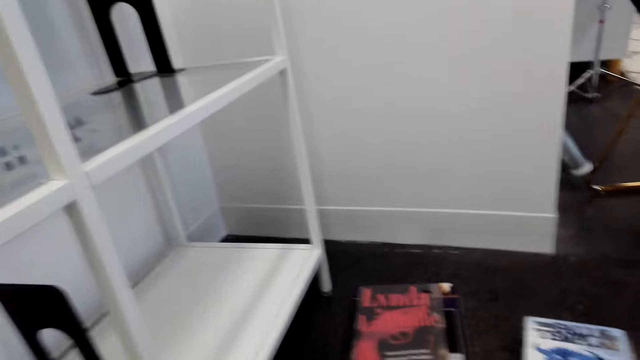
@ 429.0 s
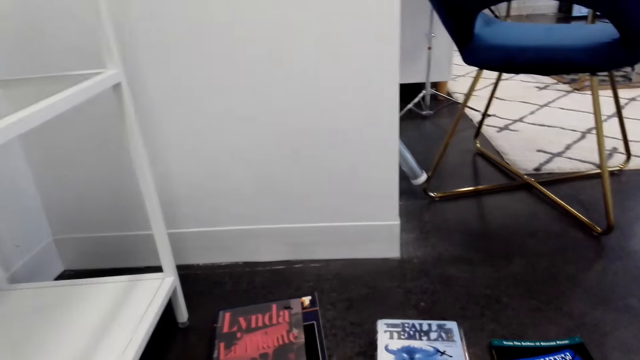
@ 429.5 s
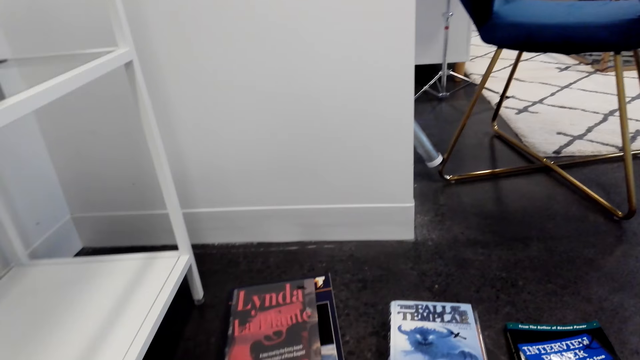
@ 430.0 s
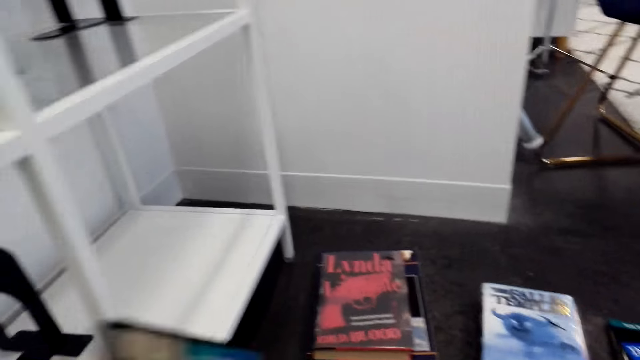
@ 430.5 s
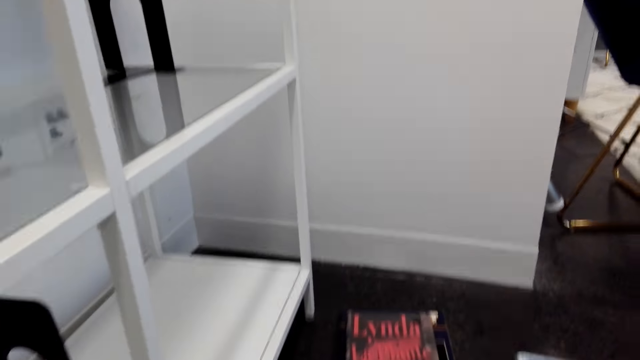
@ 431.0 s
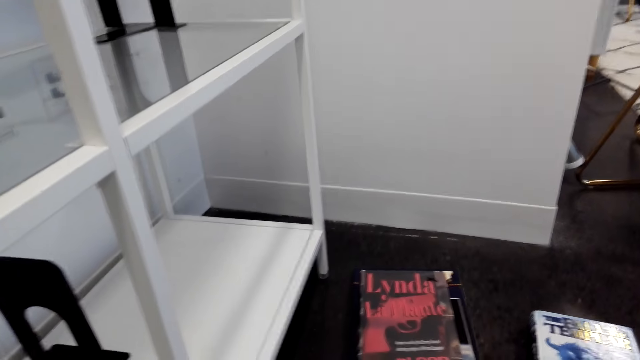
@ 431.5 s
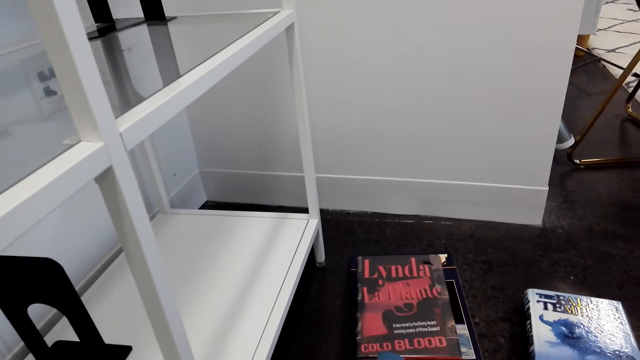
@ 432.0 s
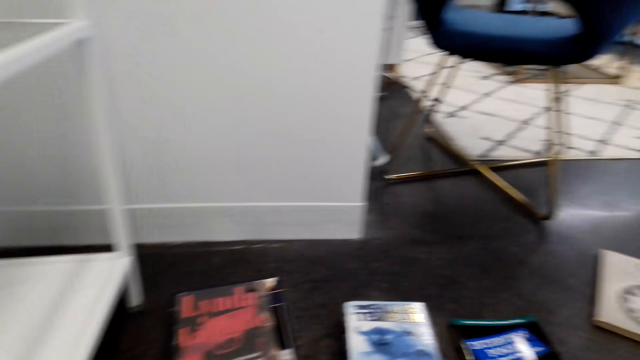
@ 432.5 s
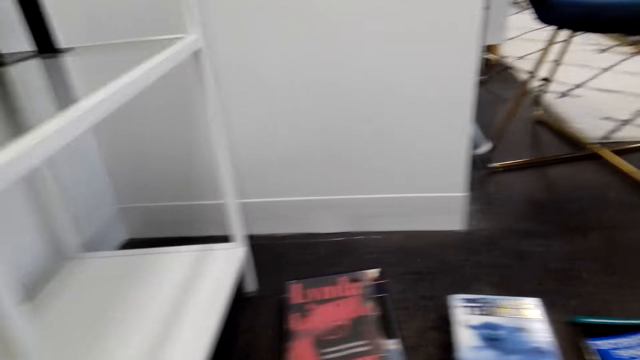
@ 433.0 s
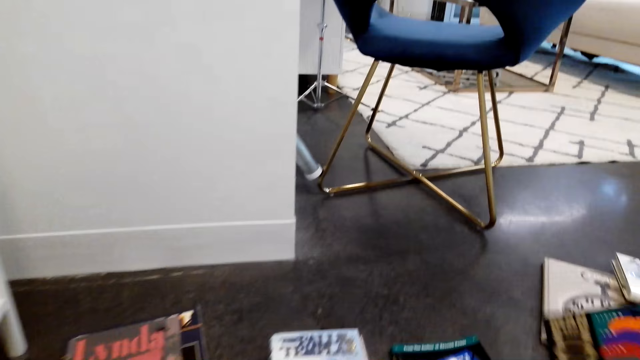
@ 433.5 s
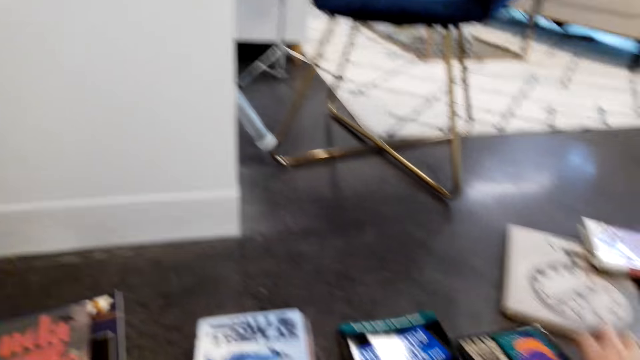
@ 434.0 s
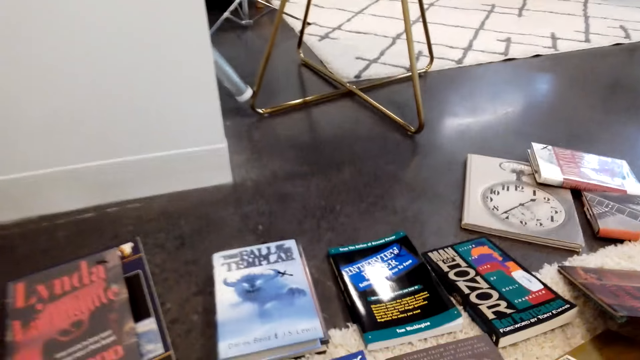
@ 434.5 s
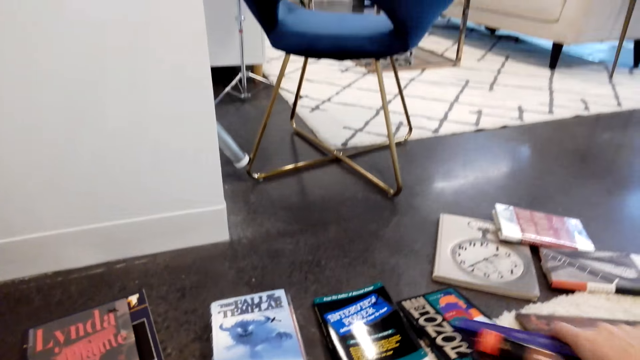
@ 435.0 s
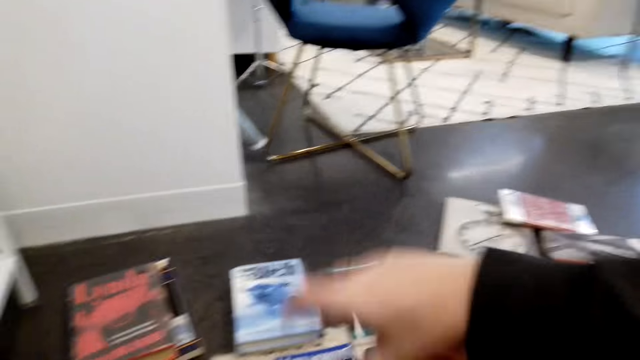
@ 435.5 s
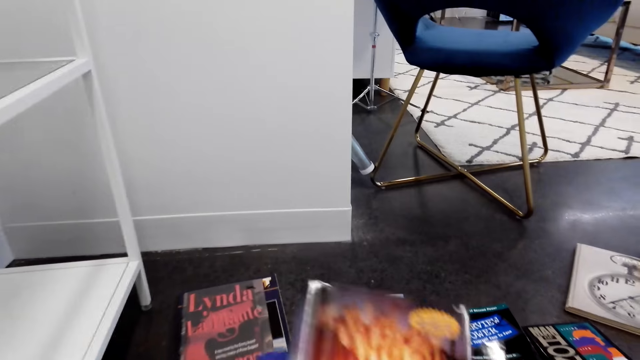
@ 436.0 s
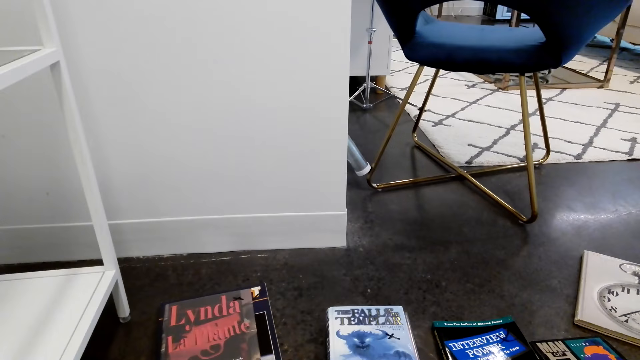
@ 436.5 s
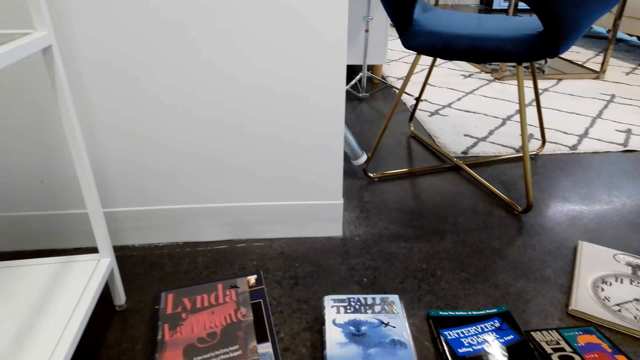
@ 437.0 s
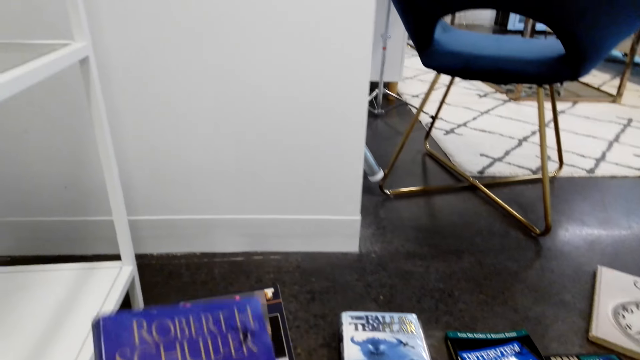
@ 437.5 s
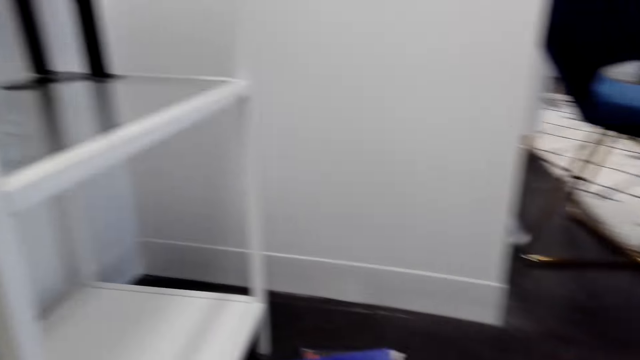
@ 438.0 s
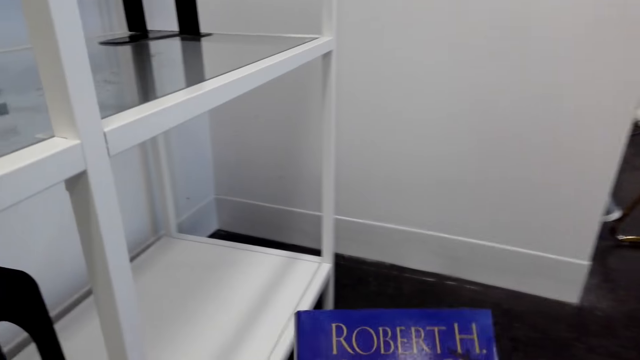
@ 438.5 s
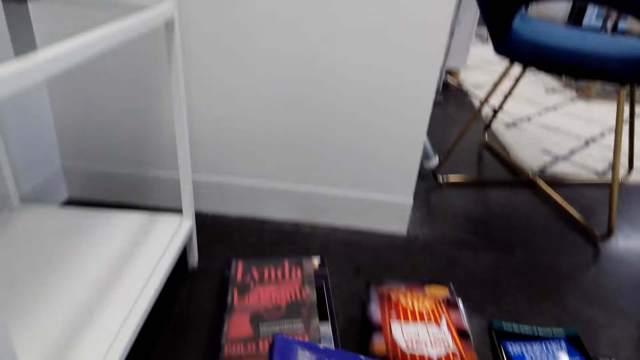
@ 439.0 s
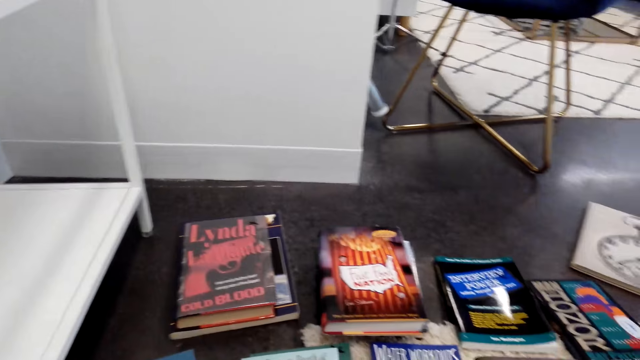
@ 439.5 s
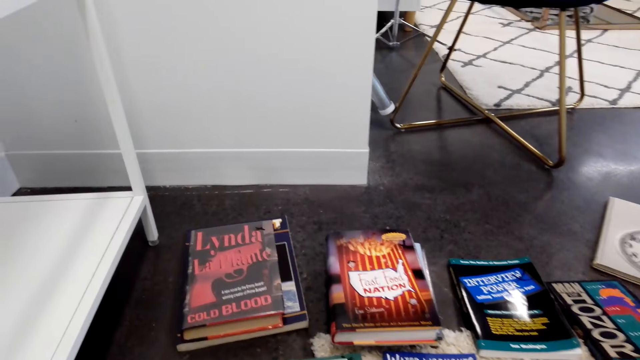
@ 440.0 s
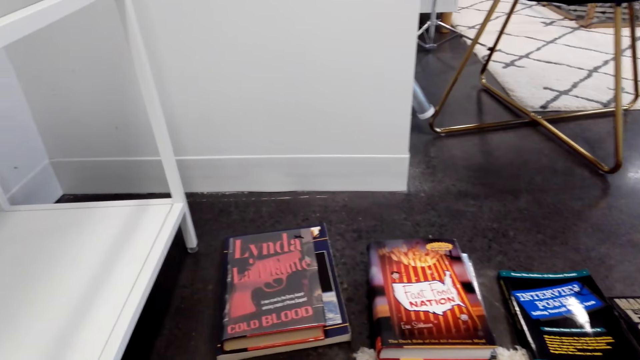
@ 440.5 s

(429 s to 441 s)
The camera wearer picks a book from the floor. They look at the book.

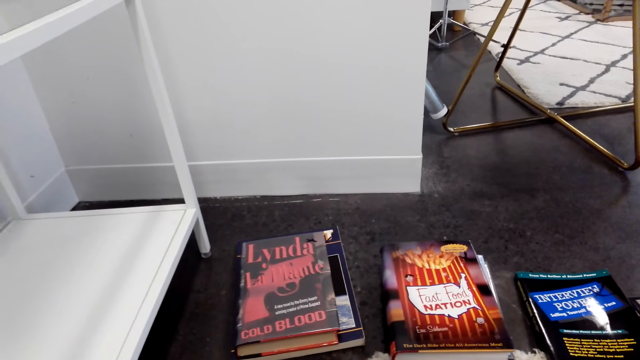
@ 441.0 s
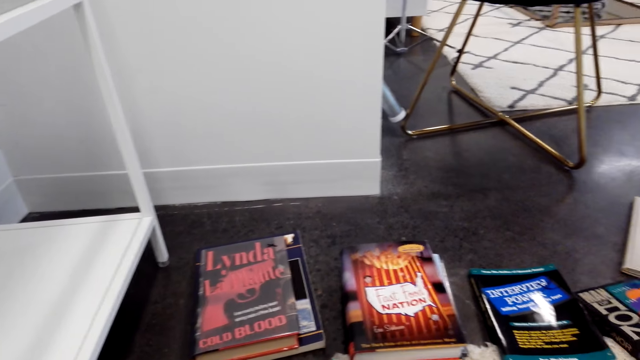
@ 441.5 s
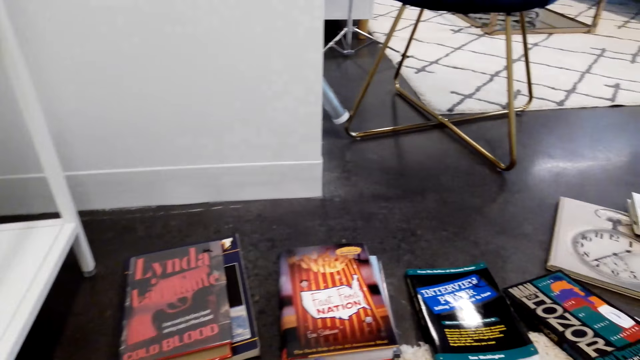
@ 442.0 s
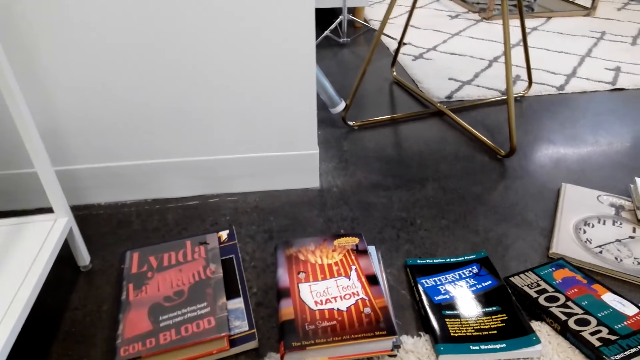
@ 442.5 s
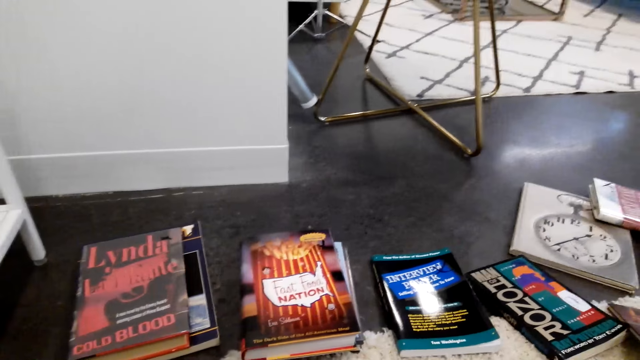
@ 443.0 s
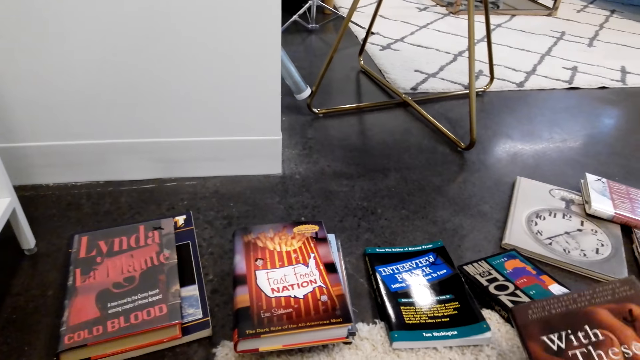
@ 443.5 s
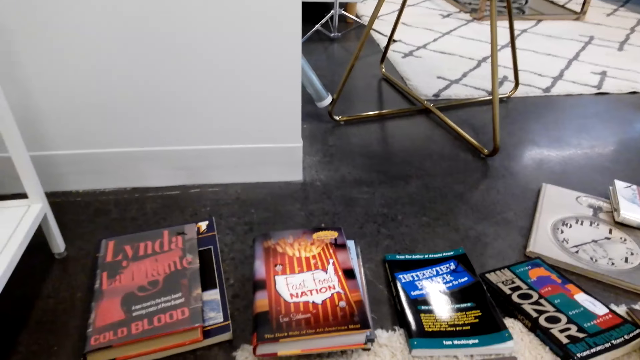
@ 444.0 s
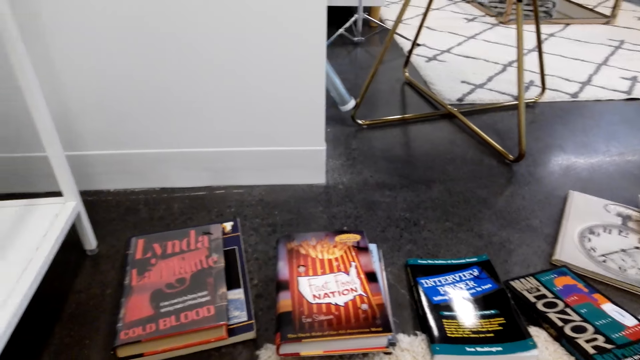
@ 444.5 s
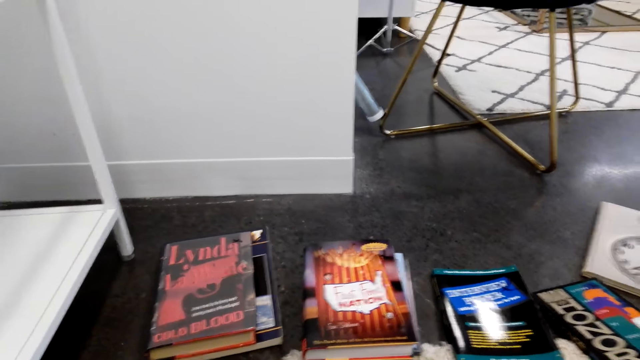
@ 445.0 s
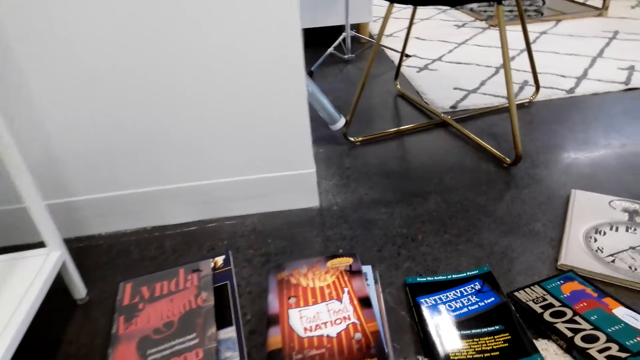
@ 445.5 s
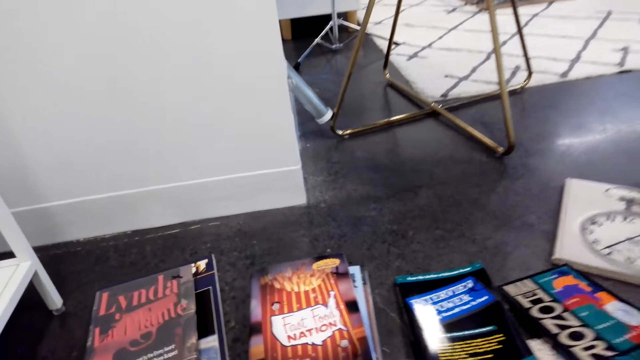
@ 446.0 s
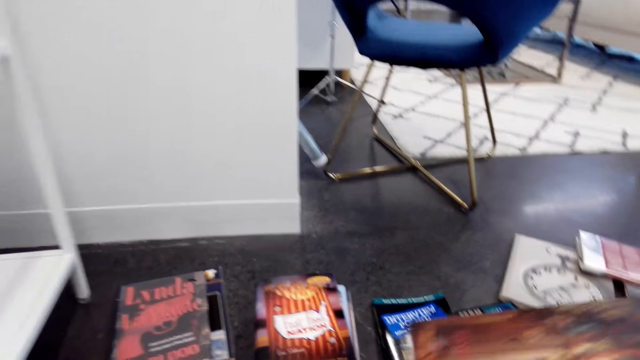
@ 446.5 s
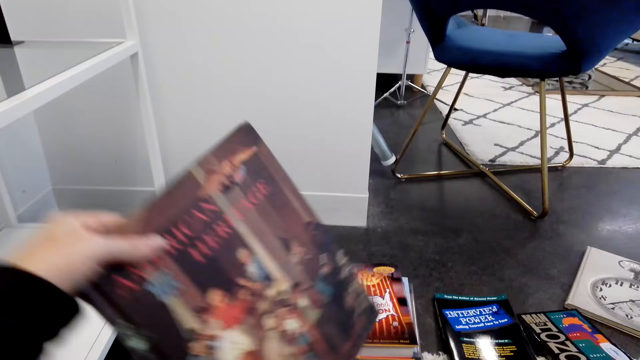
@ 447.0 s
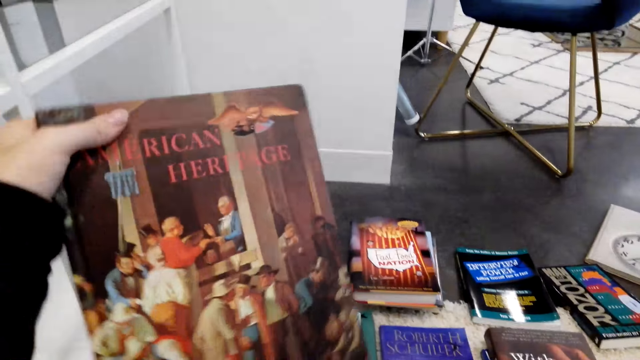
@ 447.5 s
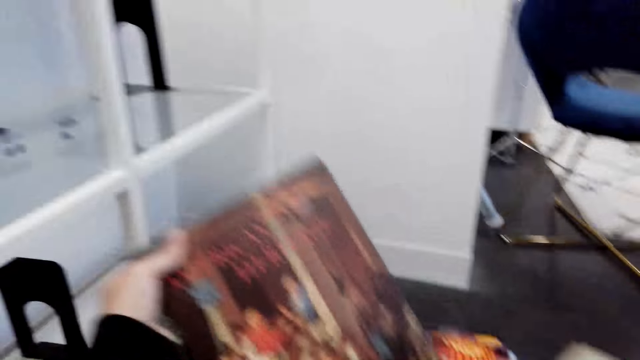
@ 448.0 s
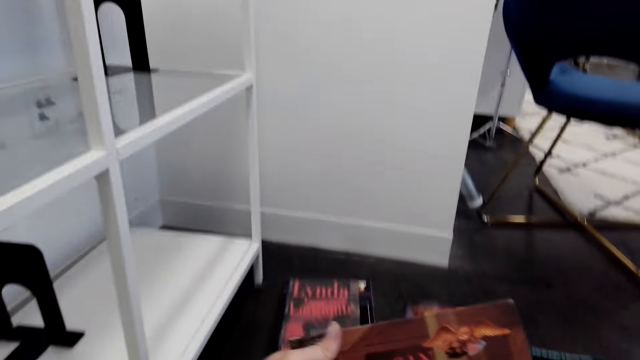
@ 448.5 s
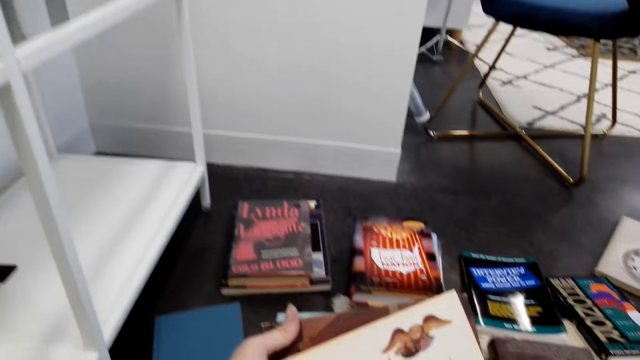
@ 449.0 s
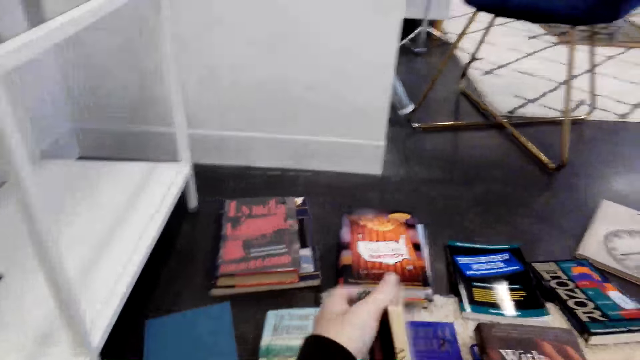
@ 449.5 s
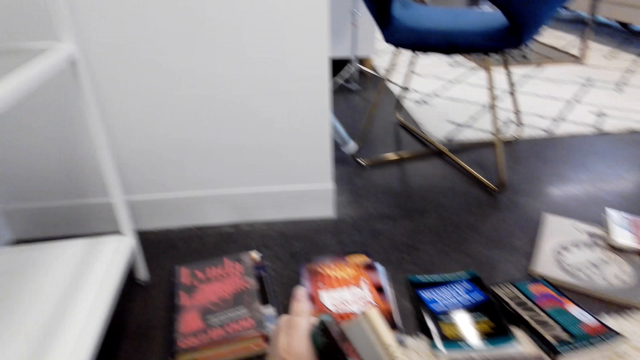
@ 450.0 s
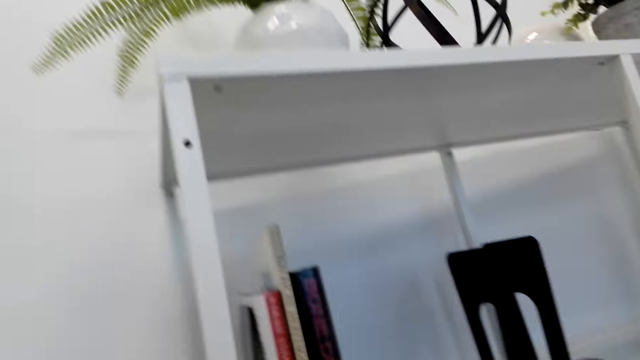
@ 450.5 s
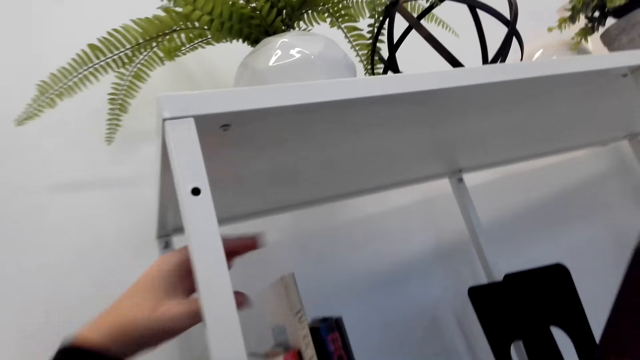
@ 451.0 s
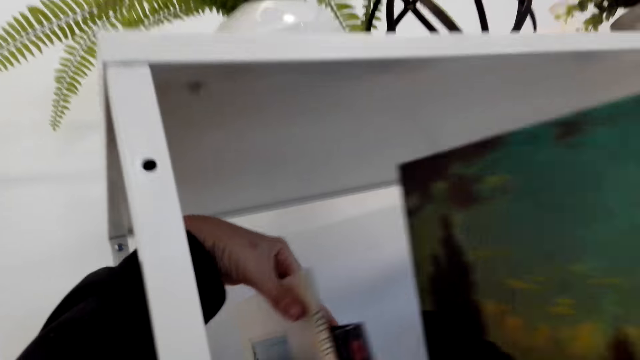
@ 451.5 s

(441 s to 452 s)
The camera wearer picks books on the floor.
